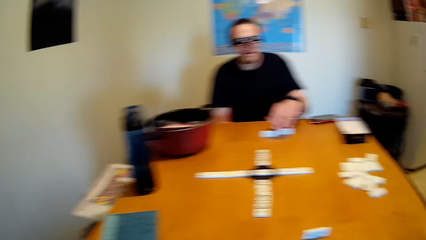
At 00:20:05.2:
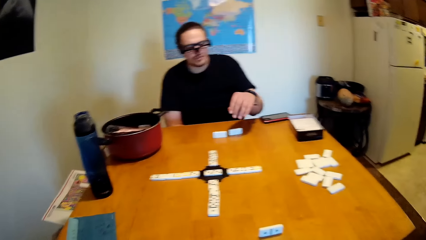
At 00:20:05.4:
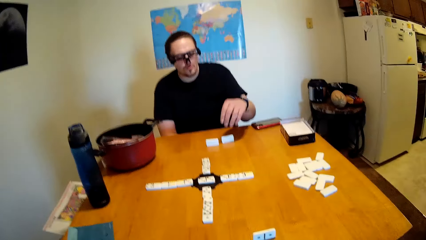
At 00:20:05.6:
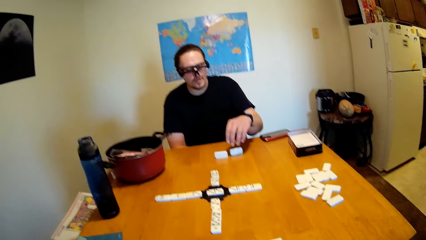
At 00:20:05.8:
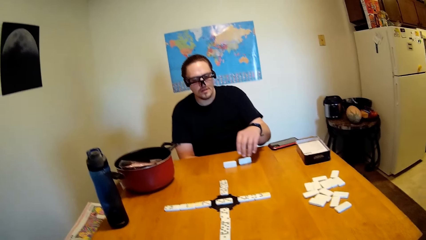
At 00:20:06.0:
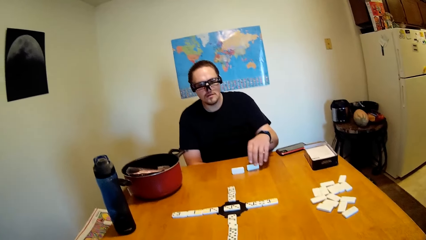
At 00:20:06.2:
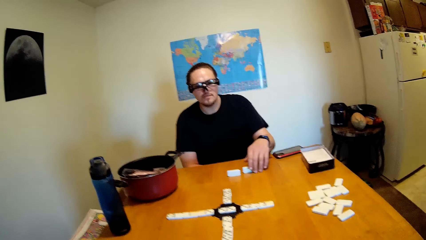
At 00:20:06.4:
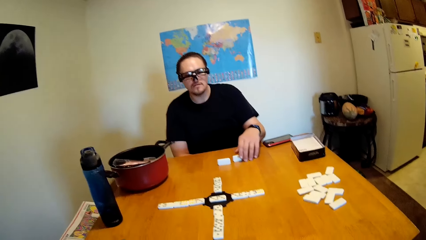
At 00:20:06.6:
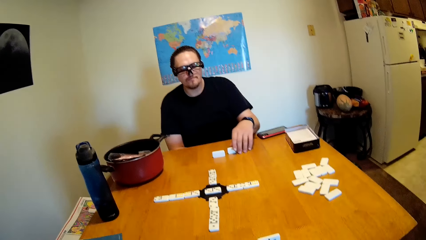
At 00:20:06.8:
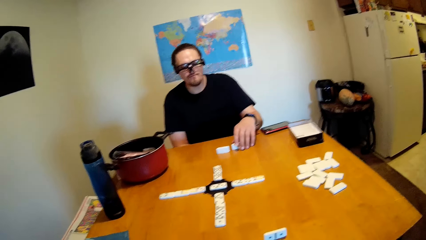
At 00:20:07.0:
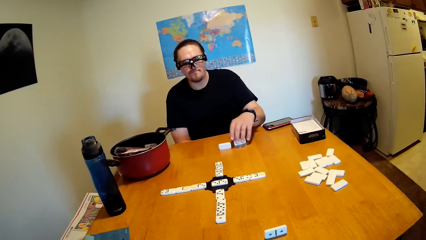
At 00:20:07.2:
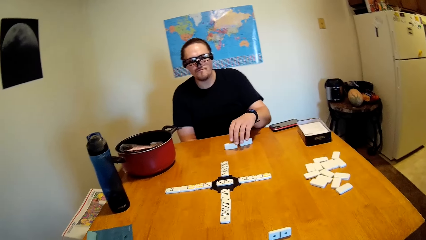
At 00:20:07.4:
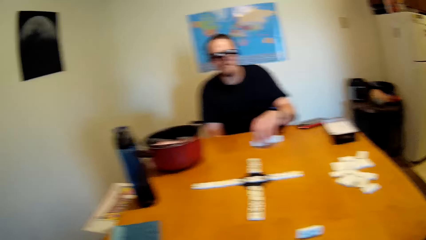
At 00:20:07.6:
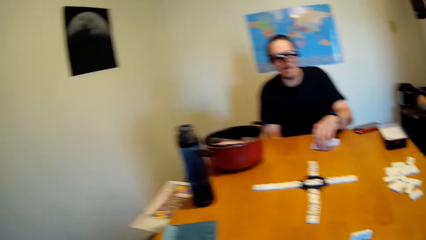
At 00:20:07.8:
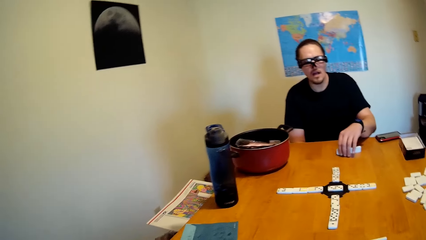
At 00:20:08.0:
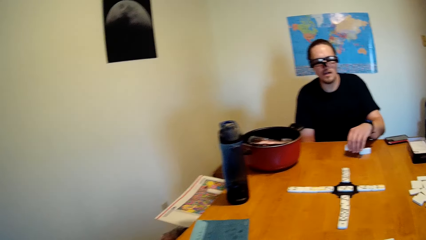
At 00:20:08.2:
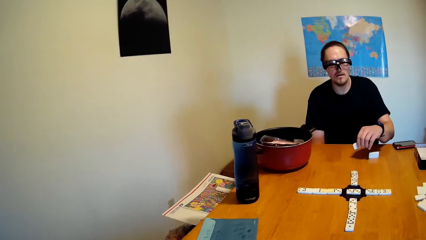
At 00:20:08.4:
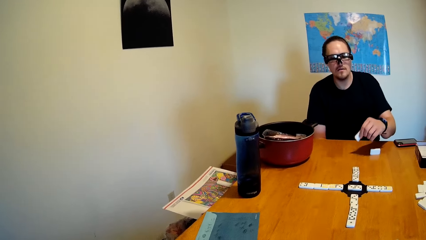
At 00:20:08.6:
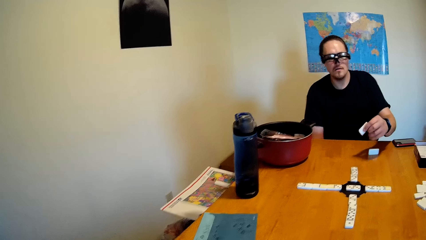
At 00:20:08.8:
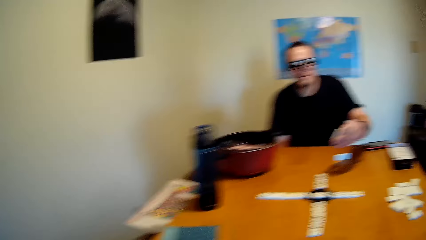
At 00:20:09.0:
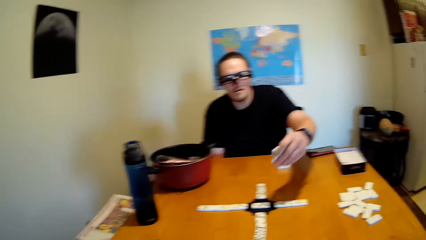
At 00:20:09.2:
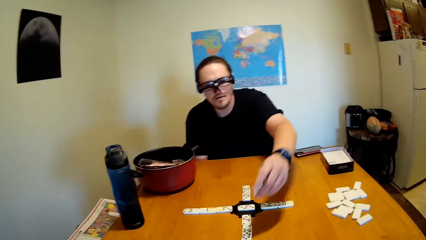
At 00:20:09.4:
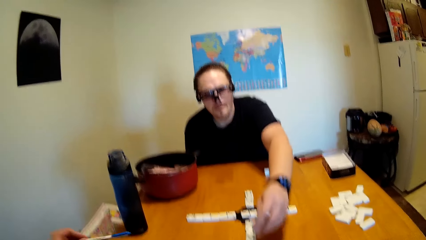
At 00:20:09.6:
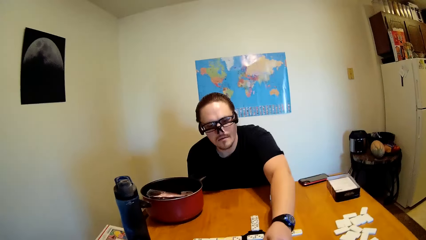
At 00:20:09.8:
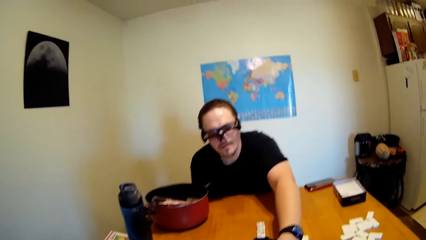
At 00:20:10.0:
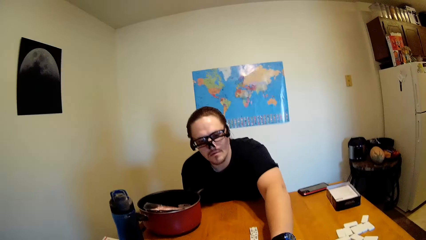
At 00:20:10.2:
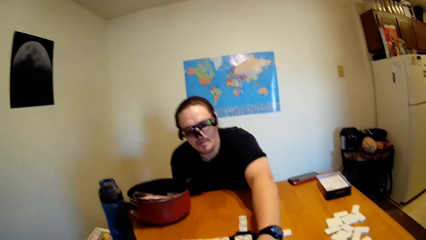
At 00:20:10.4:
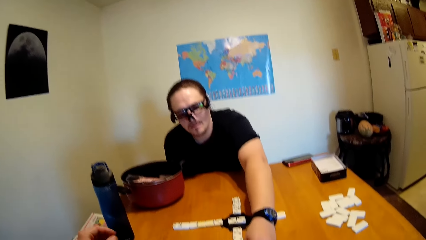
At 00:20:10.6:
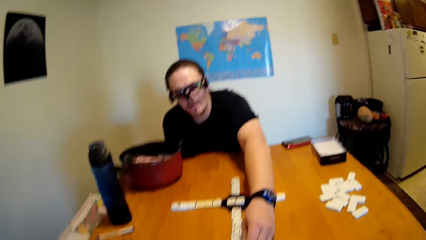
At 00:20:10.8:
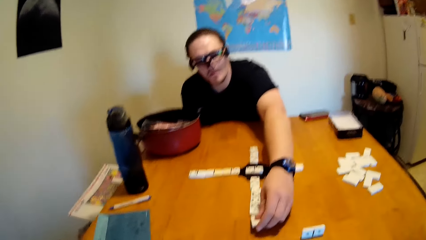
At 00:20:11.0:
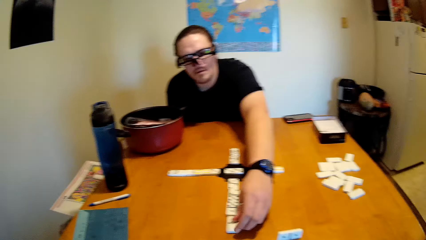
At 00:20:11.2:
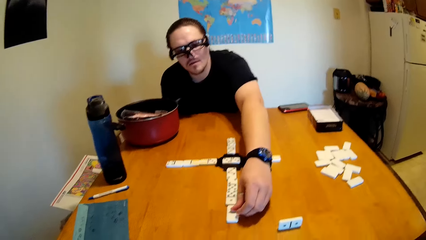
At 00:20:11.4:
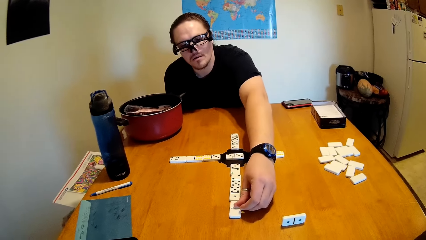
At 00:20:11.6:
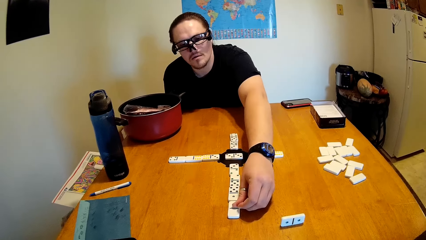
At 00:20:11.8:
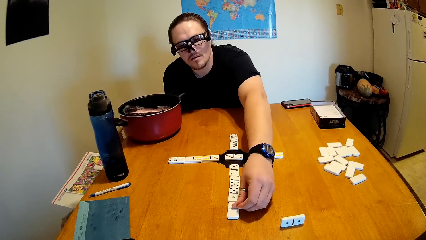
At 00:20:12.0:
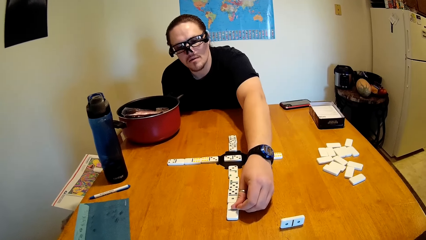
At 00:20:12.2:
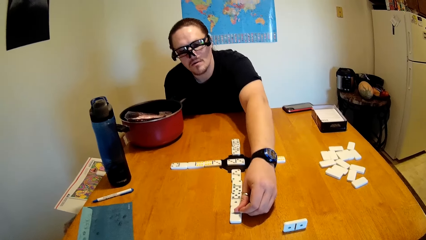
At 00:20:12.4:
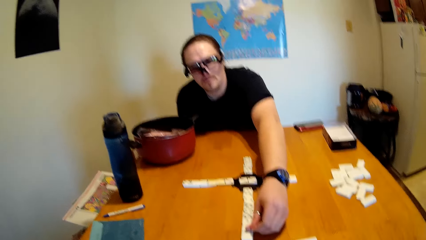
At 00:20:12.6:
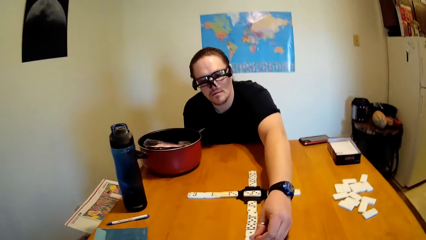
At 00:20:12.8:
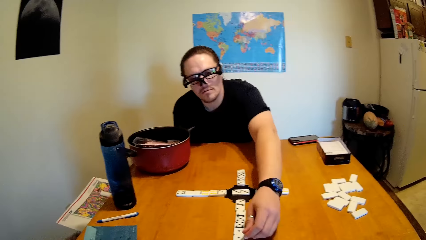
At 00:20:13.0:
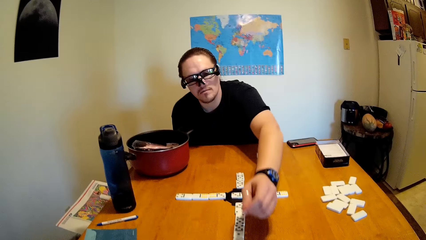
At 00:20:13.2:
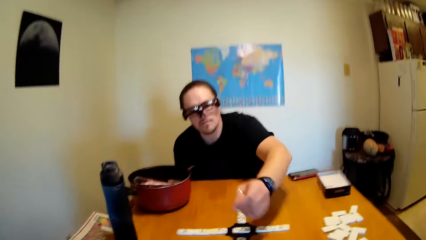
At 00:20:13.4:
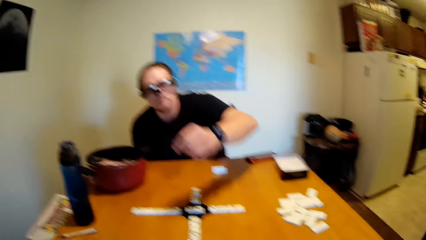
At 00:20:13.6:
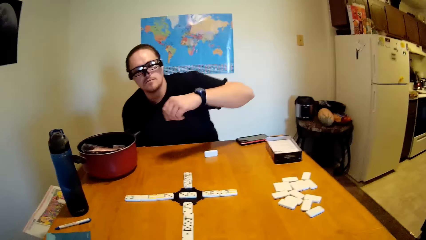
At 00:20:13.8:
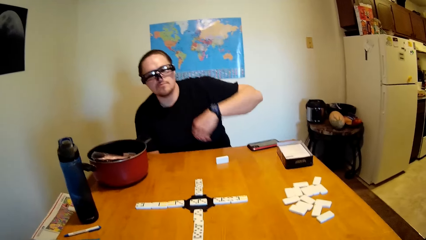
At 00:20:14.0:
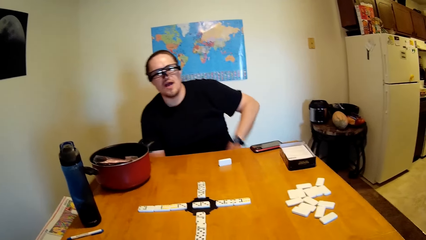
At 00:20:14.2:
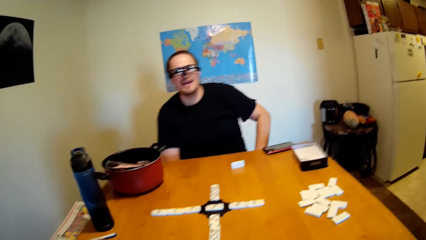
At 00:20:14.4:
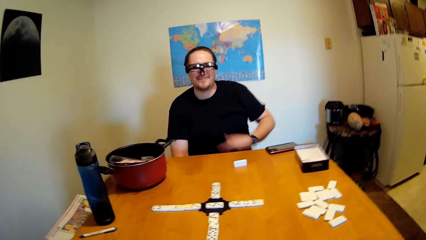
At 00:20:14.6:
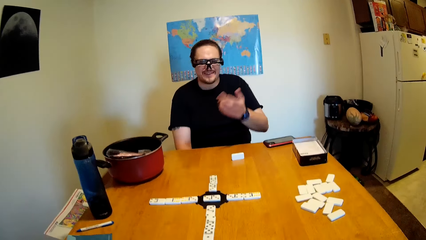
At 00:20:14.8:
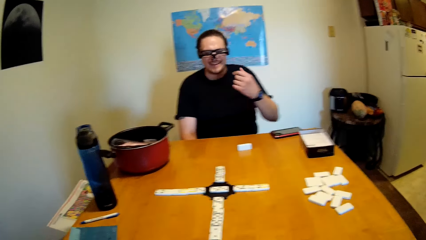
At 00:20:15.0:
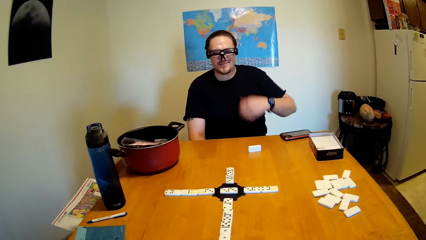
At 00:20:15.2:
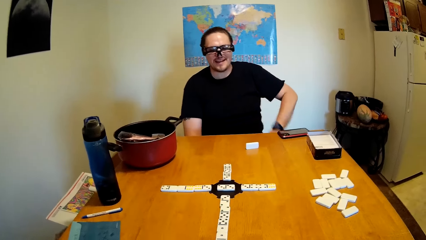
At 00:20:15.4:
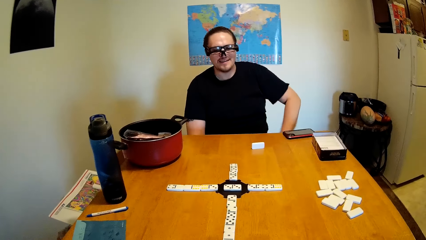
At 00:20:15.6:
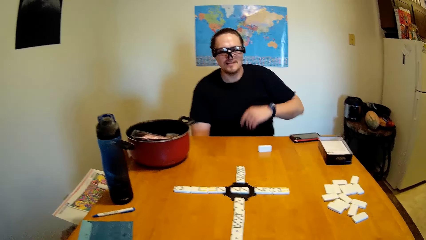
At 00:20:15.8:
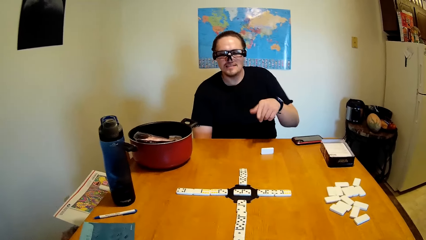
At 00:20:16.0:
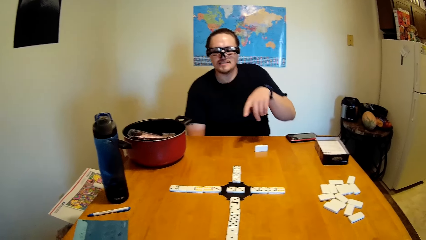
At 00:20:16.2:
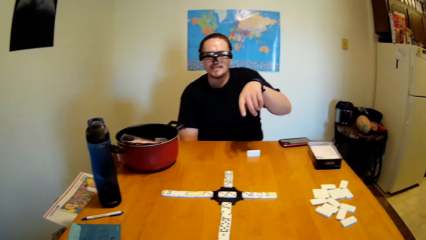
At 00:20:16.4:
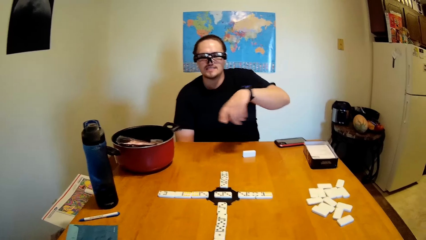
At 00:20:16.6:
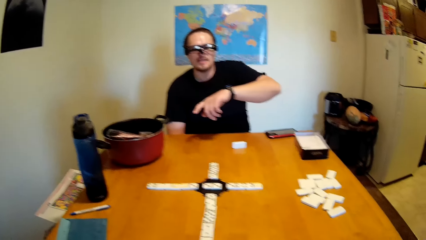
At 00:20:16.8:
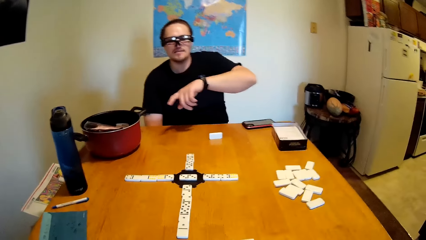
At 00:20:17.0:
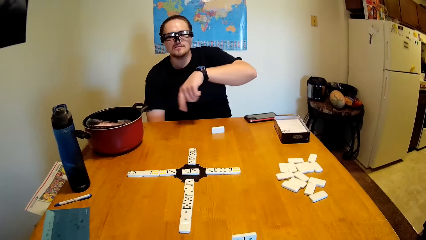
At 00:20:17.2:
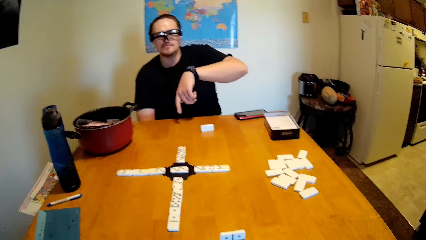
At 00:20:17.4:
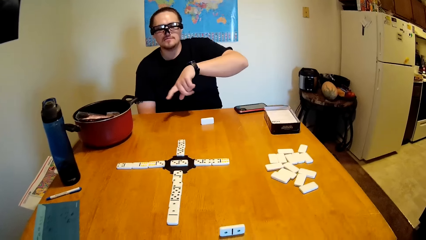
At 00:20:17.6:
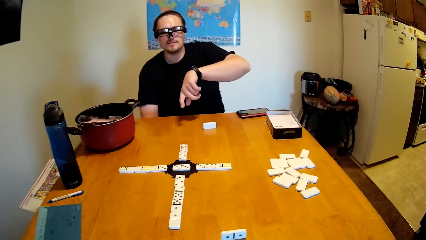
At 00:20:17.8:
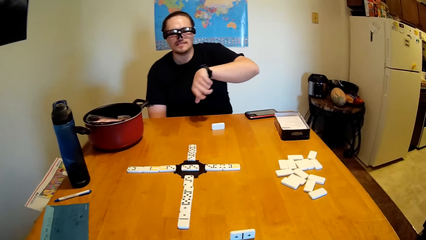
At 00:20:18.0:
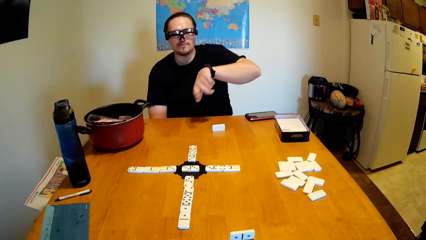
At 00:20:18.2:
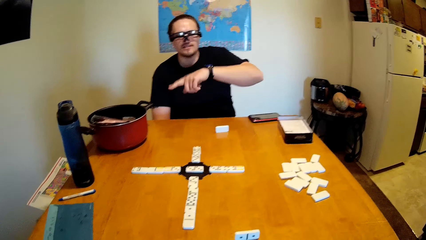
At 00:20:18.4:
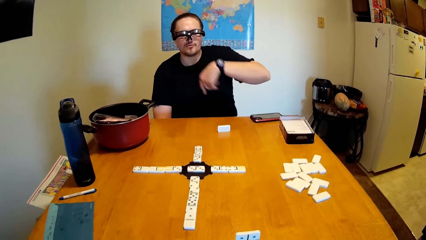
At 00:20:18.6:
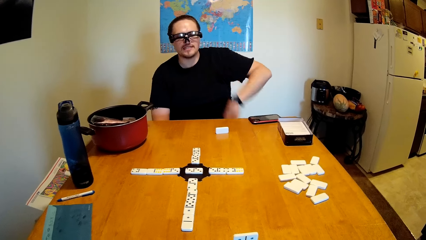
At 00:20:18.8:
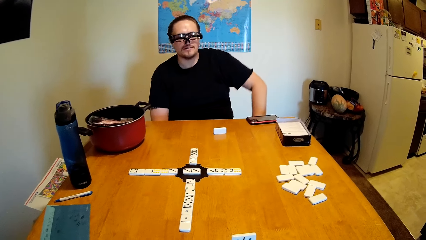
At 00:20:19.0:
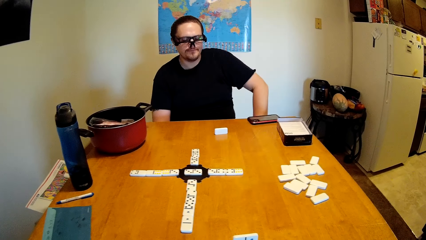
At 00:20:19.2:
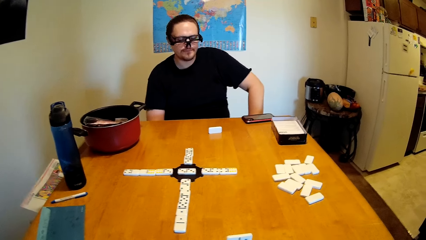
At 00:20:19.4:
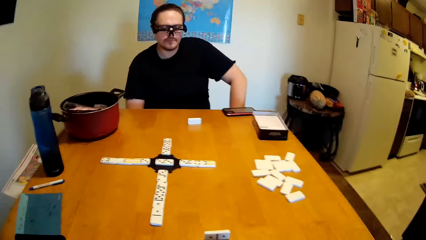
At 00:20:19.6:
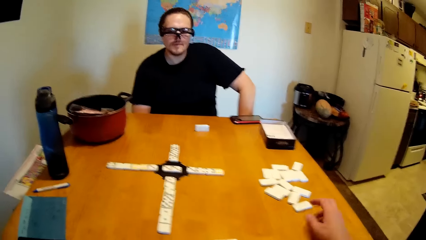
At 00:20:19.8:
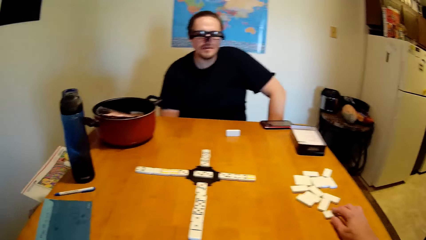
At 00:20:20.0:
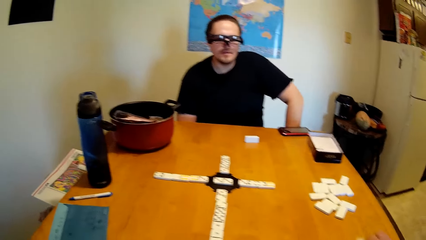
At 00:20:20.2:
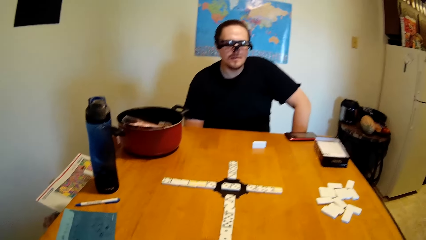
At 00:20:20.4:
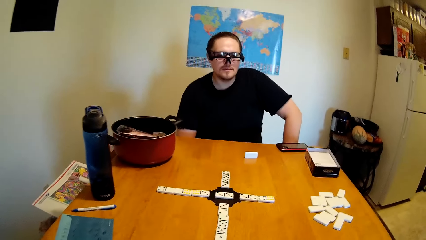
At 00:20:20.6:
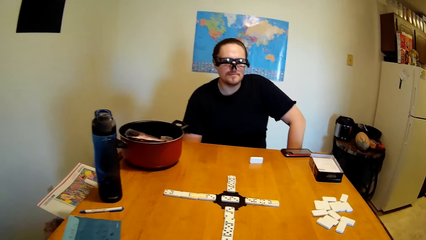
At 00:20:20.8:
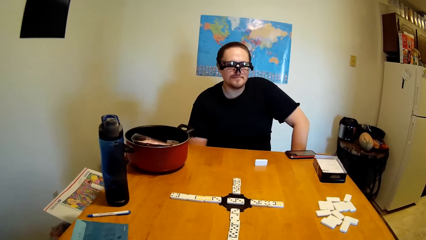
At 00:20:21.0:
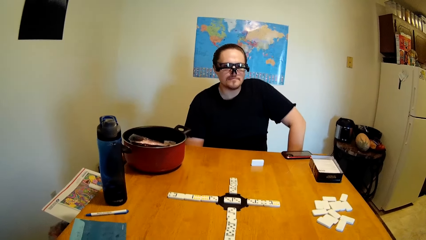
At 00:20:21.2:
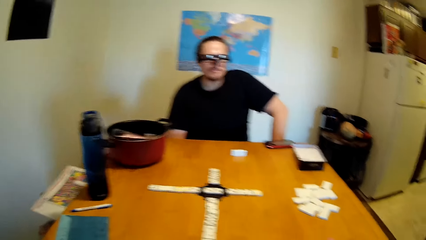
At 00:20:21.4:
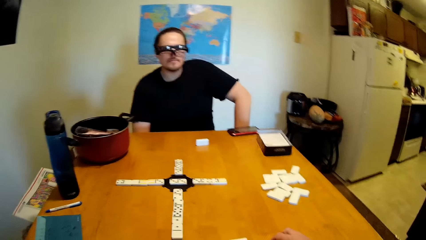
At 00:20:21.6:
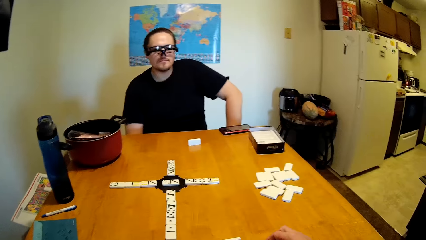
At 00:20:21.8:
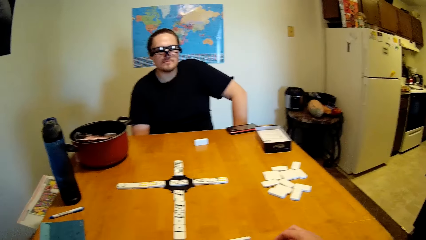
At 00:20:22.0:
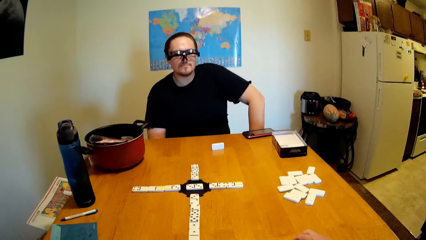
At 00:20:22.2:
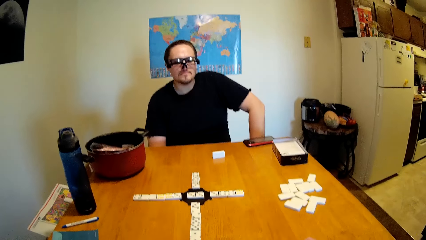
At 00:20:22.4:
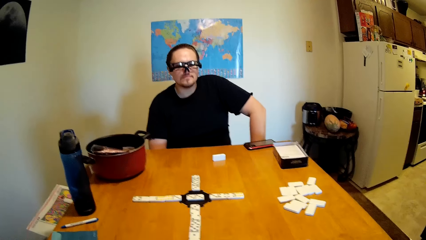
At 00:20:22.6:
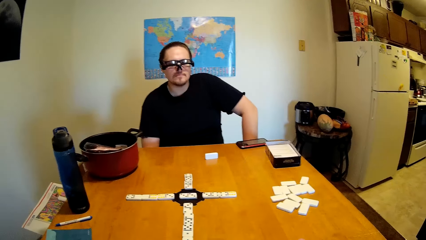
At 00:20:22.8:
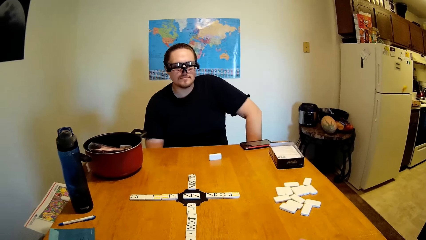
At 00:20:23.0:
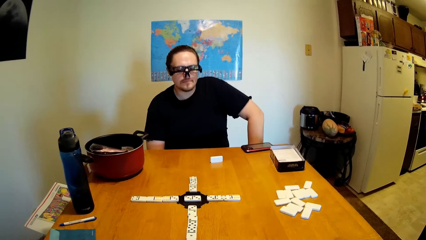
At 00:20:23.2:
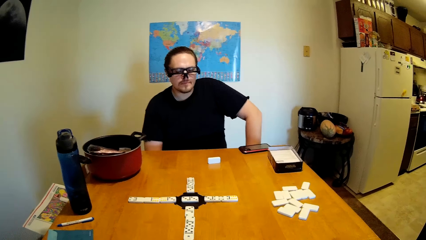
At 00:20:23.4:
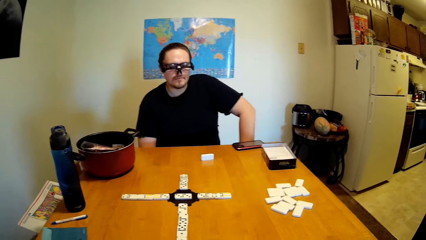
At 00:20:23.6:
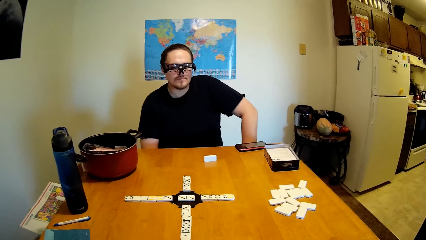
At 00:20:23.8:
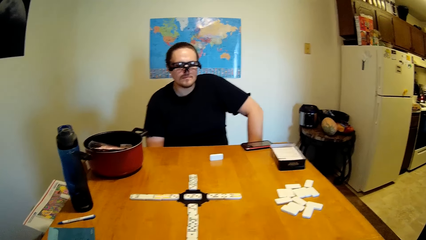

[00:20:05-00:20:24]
A man moves the tile on the table. The man talks to the camera wearer. The camera wearer and the man stare at the tiles on the table. The man moves his finger. The camera wearer moves the tile on the table. They and the man stare at the tiles on the table.
